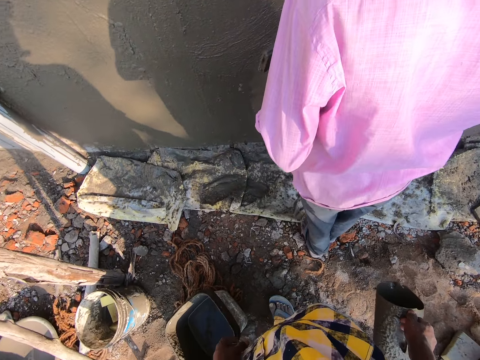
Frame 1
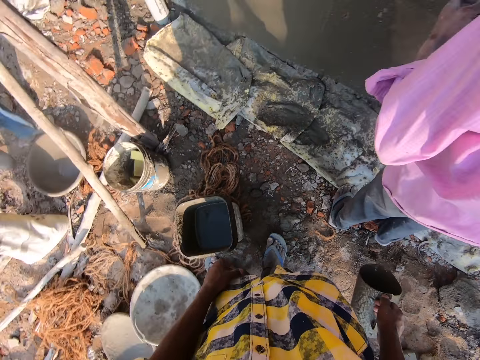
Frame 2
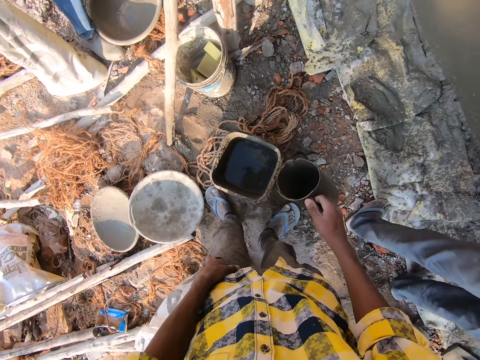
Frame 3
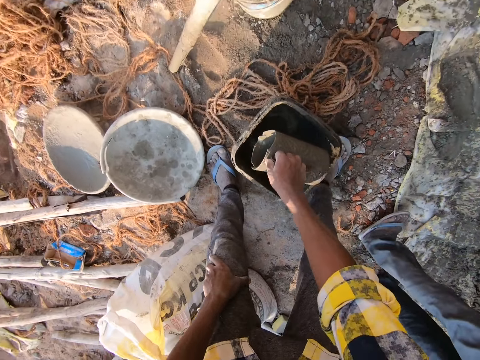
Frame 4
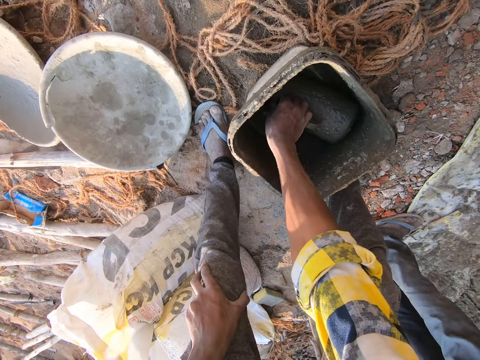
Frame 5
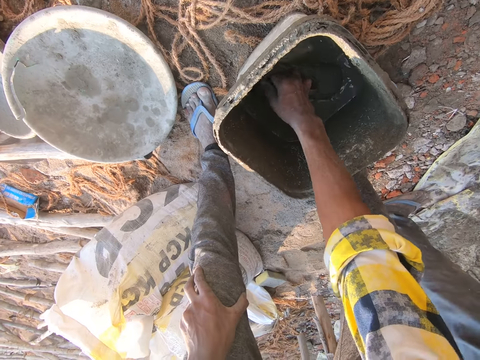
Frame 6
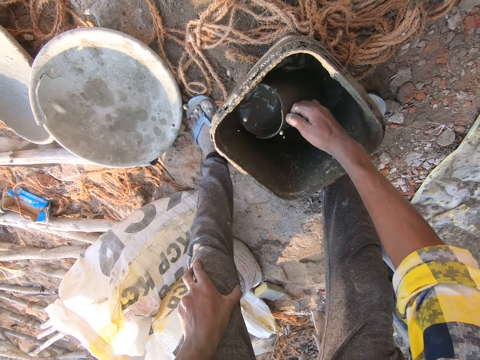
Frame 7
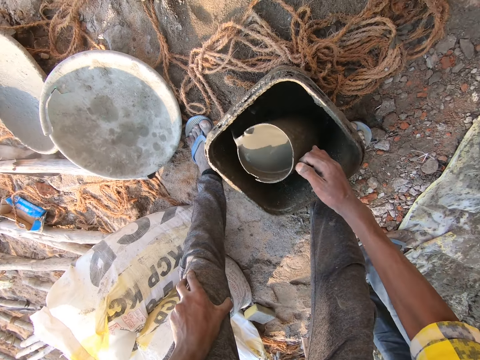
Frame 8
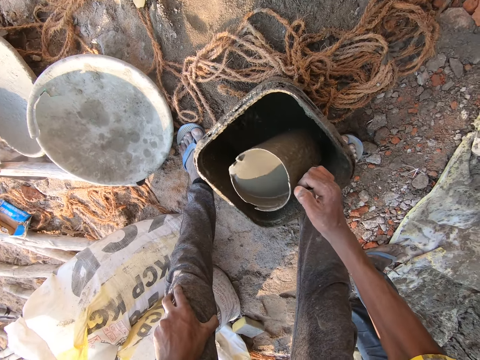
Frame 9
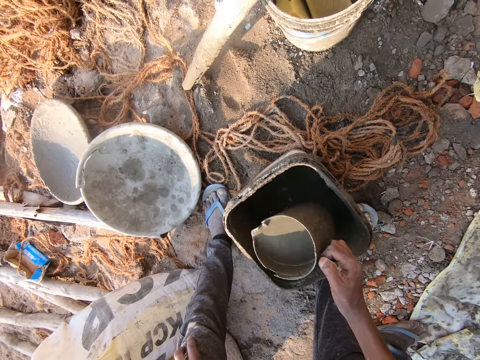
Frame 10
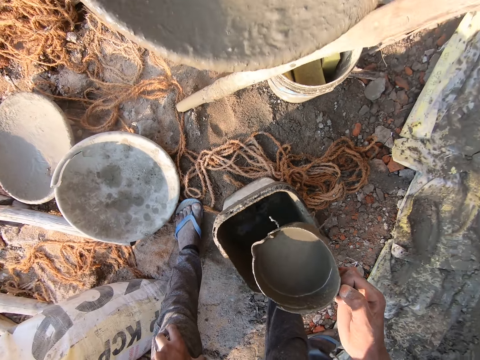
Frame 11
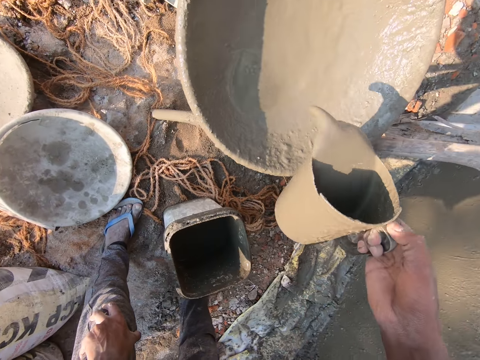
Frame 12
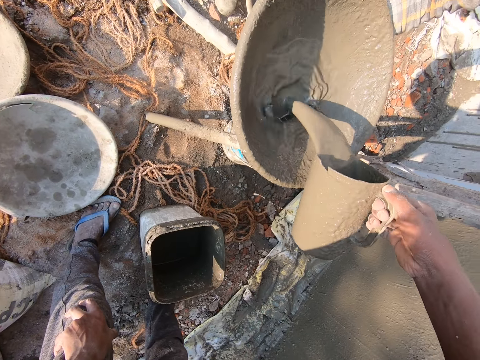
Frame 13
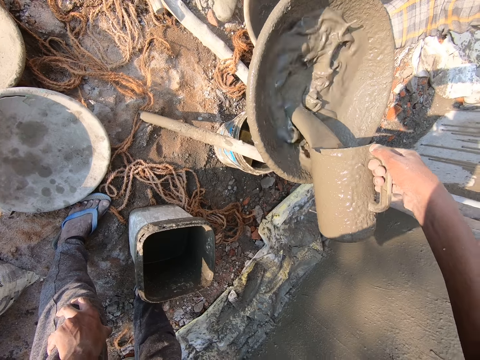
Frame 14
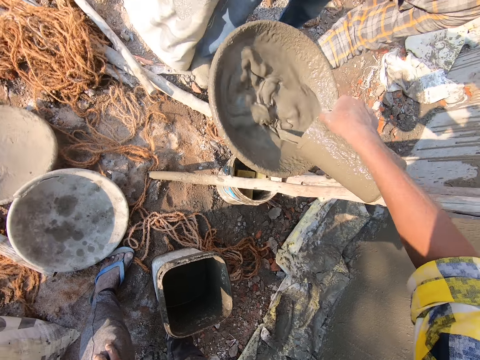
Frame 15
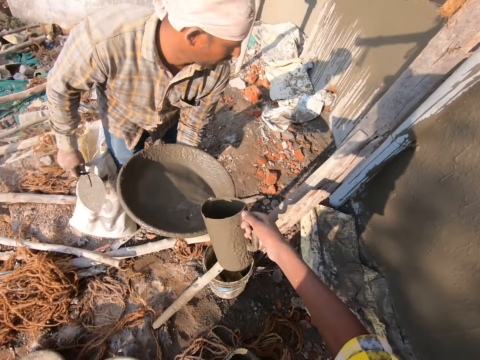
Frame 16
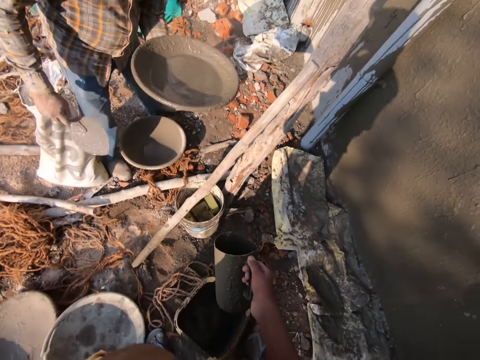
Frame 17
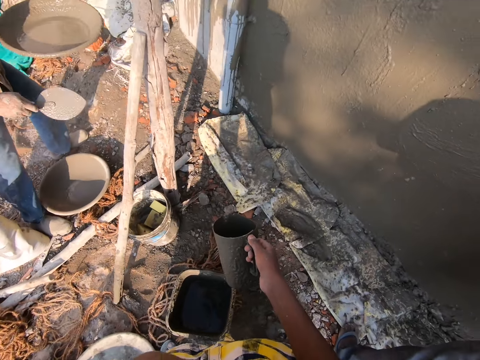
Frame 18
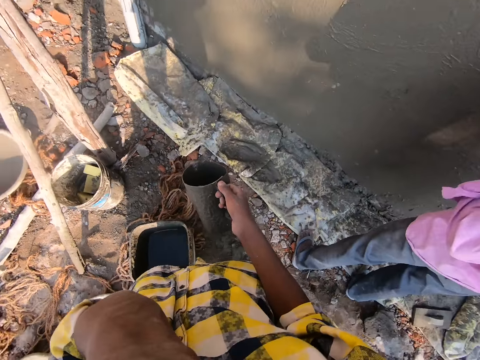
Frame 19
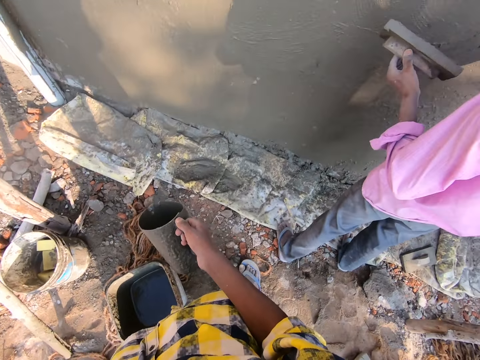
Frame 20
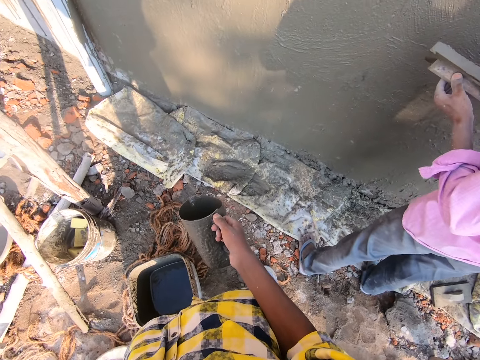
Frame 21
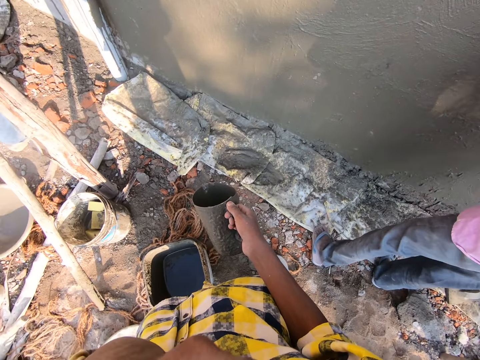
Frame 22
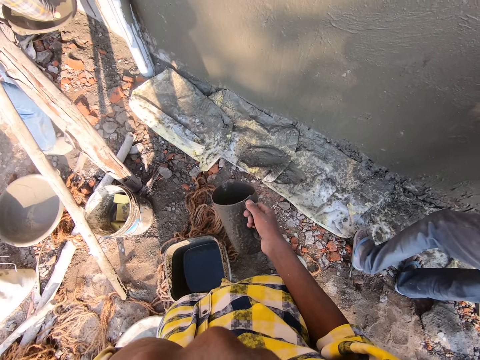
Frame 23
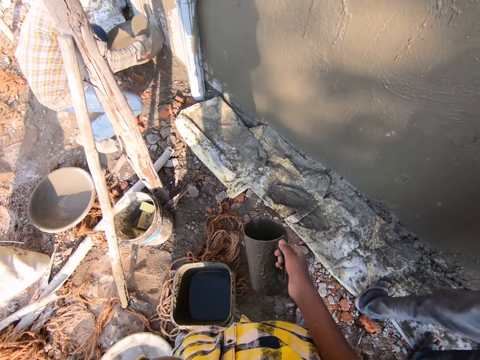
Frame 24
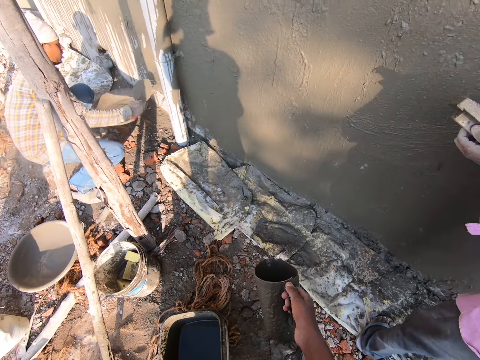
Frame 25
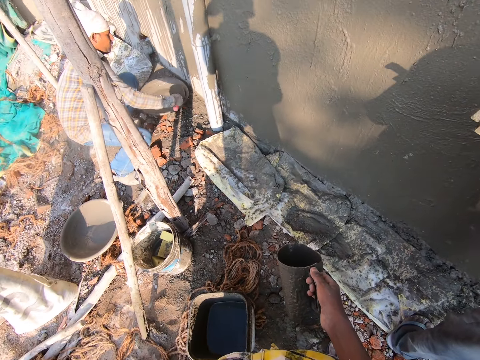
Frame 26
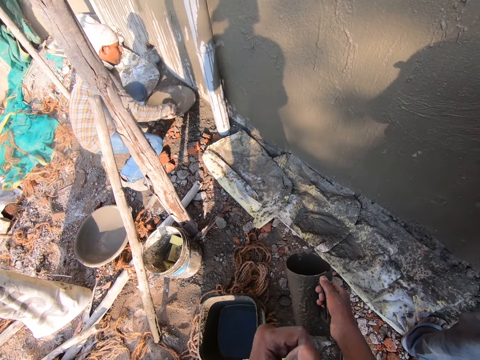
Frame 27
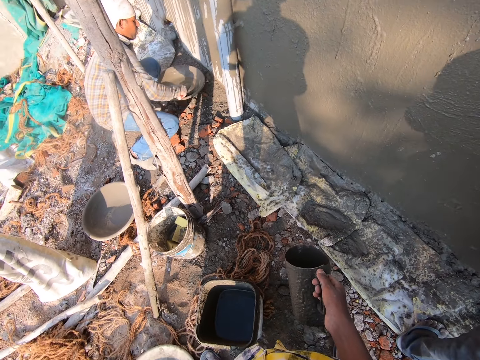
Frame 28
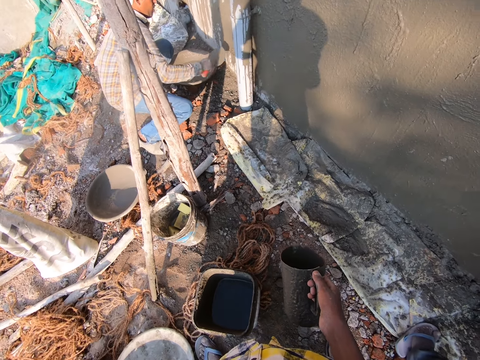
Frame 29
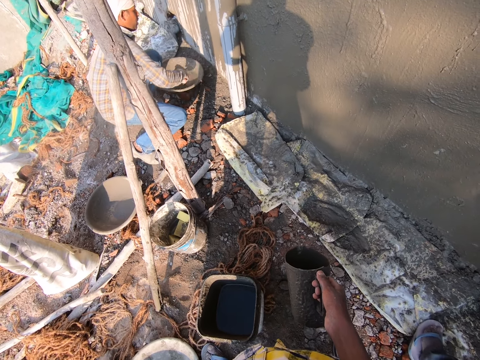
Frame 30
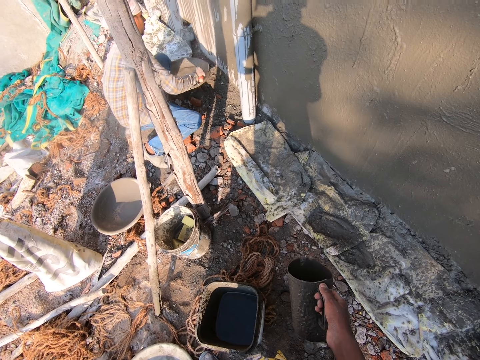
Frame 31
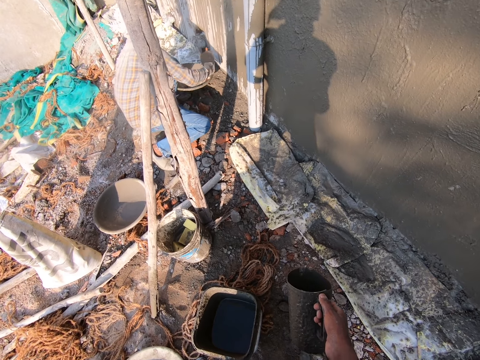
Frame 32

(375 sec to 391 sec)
The camera wearer gets water or mortar from the bucket with the jug. They pour the water or mortar in the tray. A person carries a tray of water. The camera wearer touches the face. The person walks towards the wall. The camera wearer stares at the wall. Another person stares at the wall. The first person pours the water on the wall using a trowel and sprinkles the mortar to the wall.

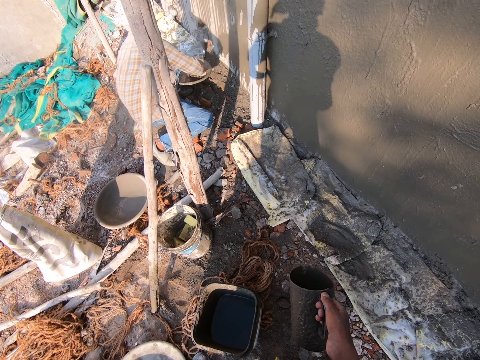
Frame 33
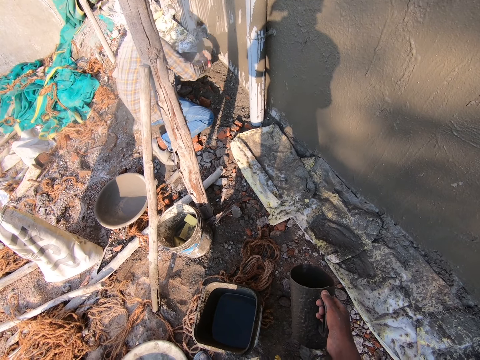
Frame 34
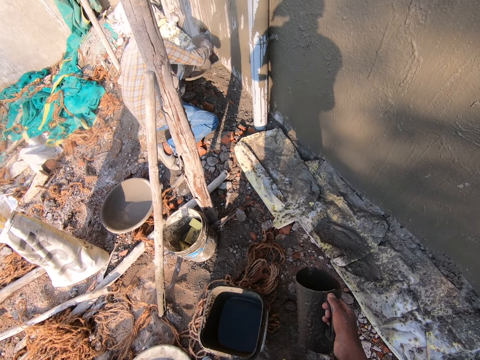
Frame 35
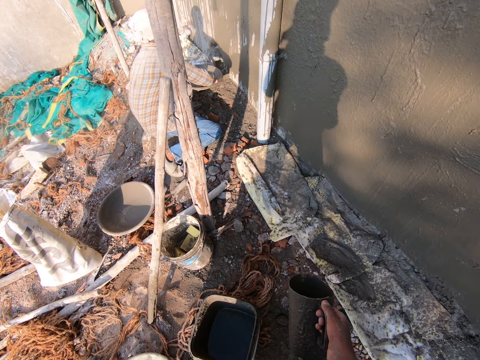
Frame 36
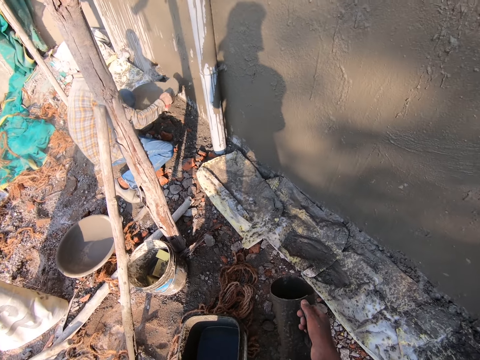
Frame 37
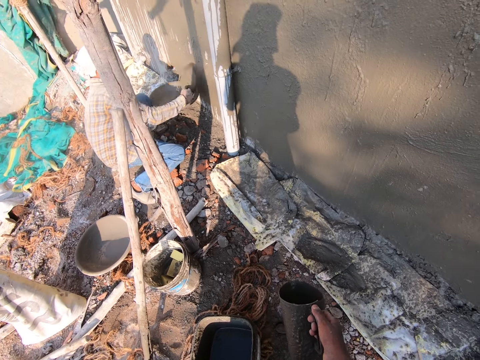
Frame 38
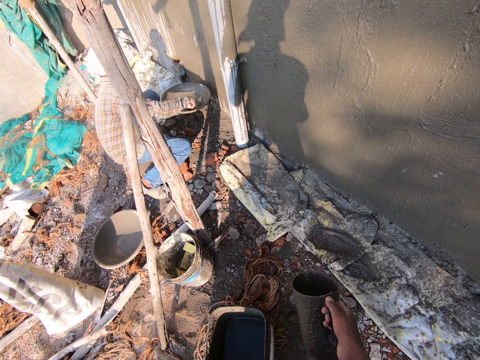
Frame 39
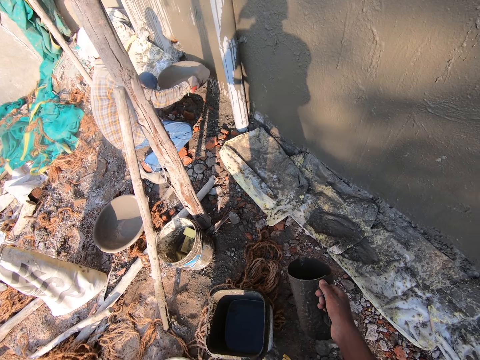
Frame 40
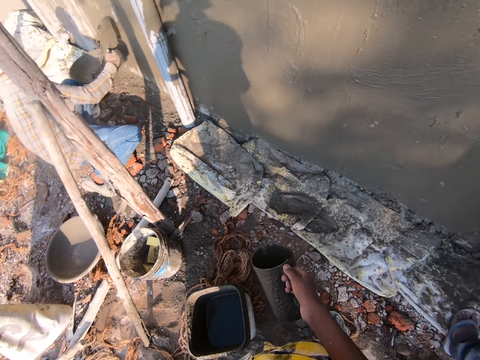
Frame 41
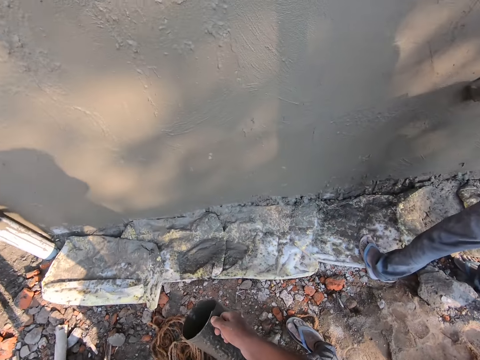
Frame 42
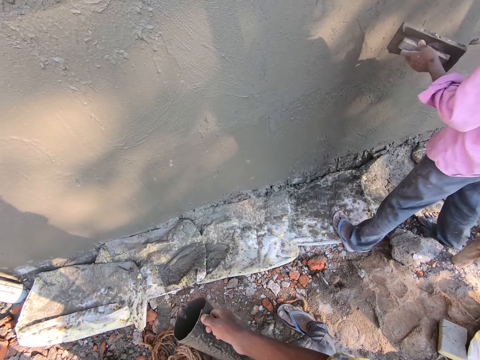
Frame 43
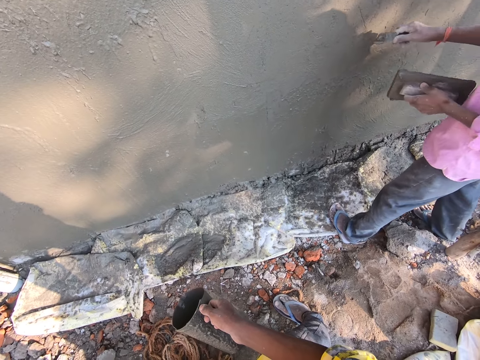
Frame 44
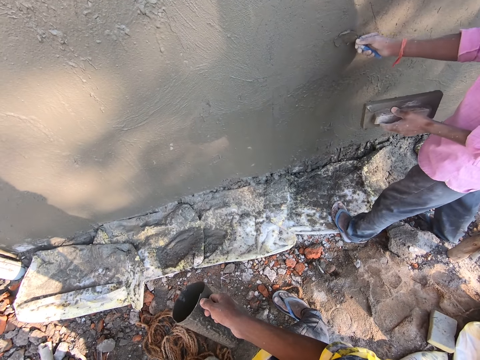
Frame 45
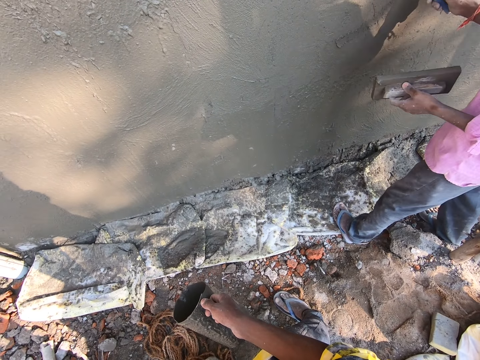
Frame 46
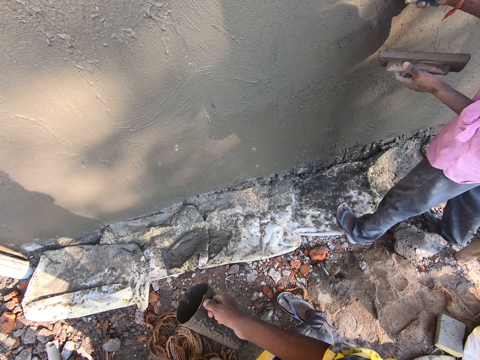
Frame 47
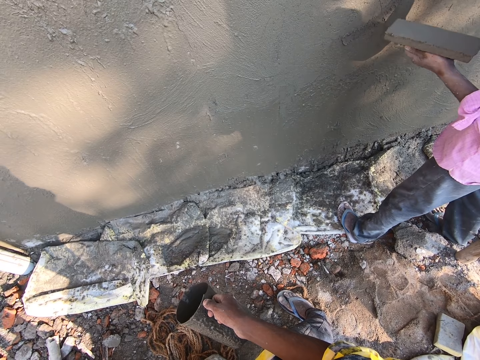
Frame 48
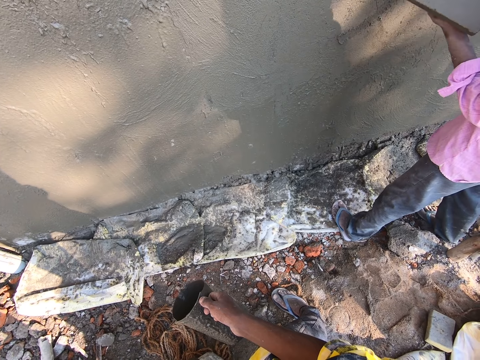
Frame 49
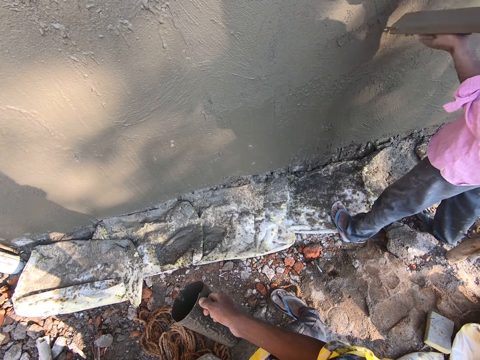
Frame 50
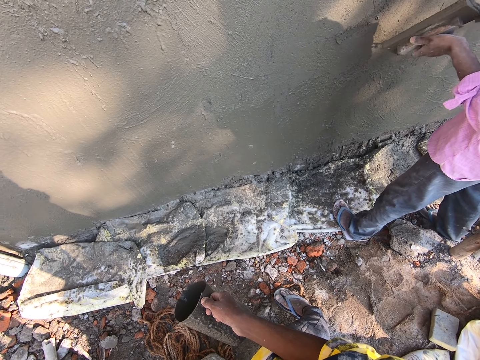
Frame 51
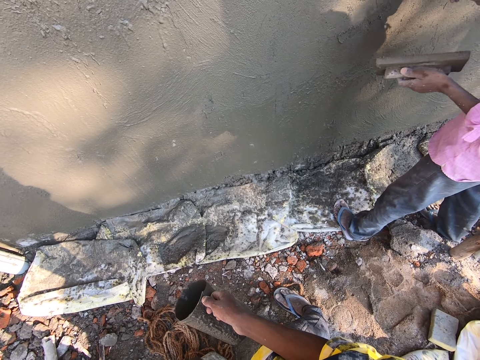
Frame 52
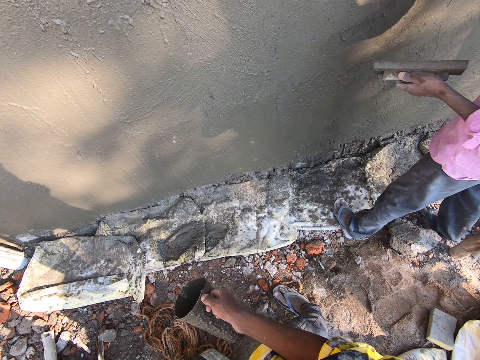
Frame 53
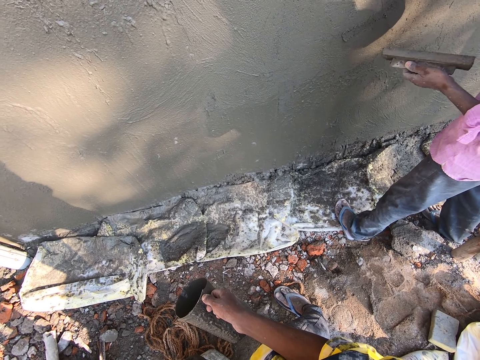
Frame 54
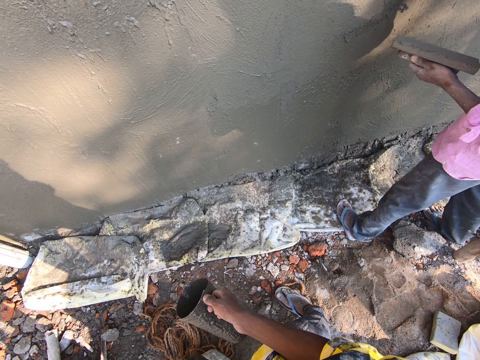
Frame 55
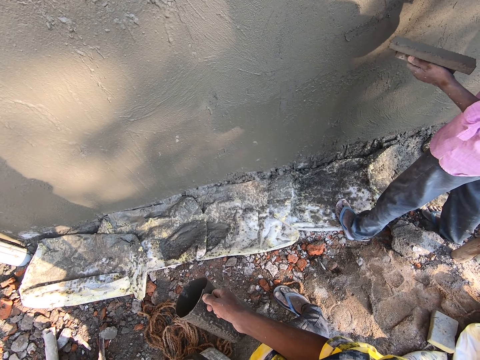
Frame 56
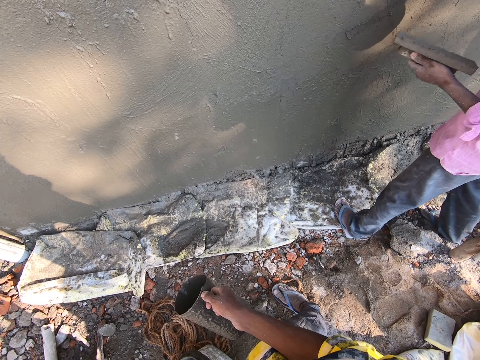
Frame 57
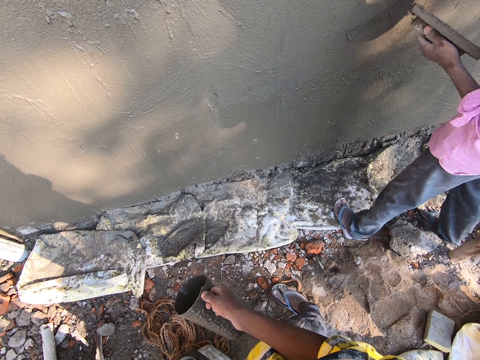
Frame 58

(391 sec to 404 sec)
A person removes the mortar from the wooden trowel. The person gets cement from the float using a trowel, smoothens the wall with a plastering trowel, and plasters the wall with a trowel. The person gets the cement from the float using the trowel and smoothens the wall with the plastering trowel.
